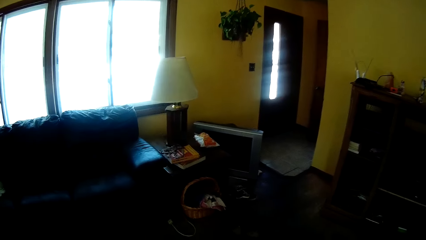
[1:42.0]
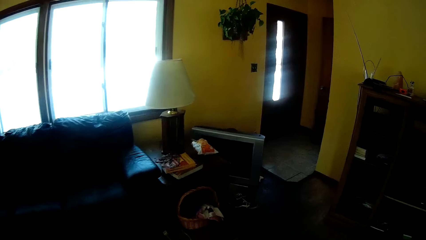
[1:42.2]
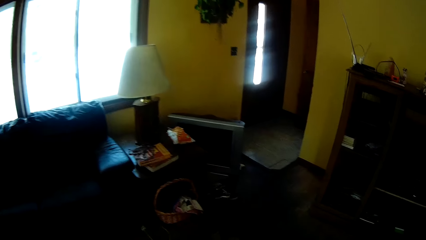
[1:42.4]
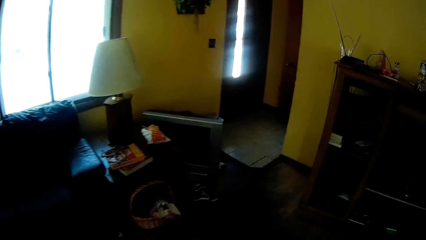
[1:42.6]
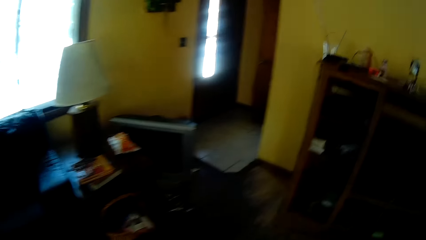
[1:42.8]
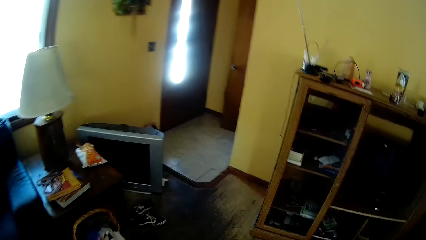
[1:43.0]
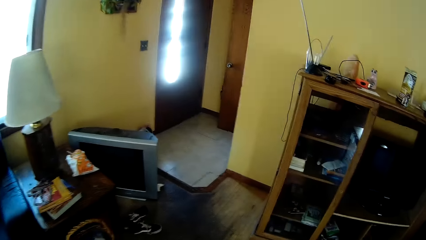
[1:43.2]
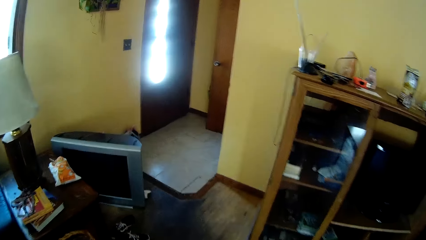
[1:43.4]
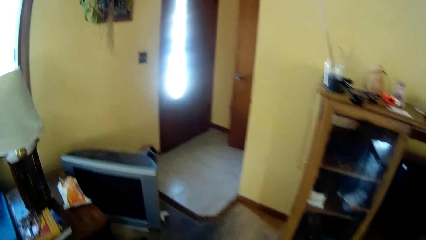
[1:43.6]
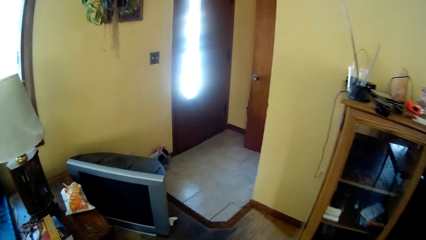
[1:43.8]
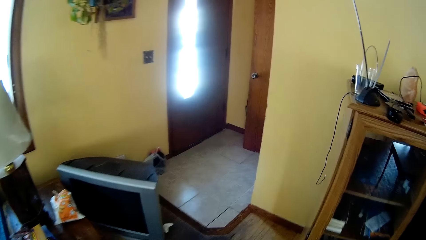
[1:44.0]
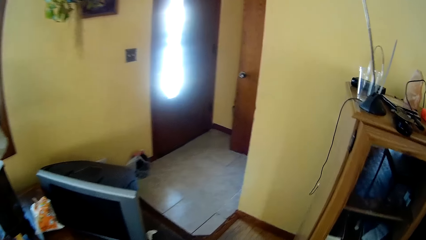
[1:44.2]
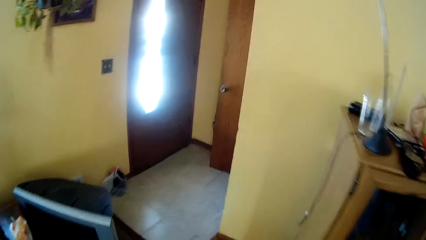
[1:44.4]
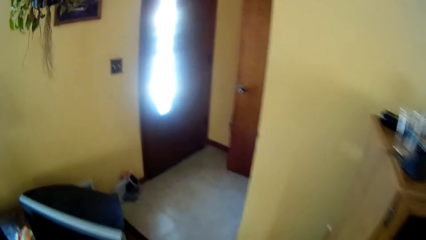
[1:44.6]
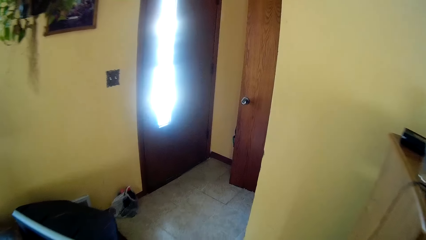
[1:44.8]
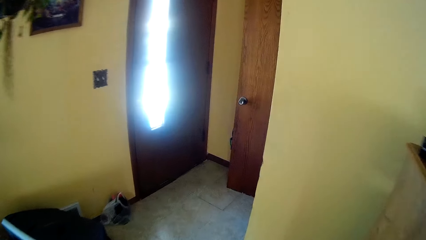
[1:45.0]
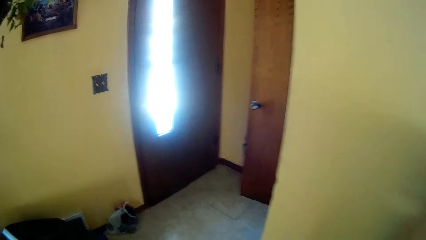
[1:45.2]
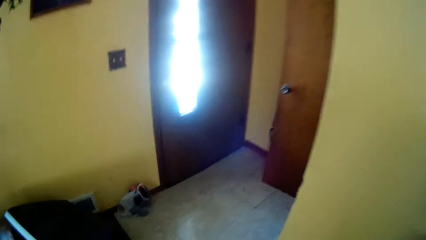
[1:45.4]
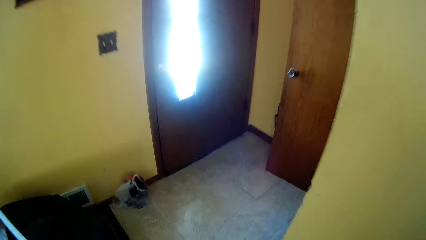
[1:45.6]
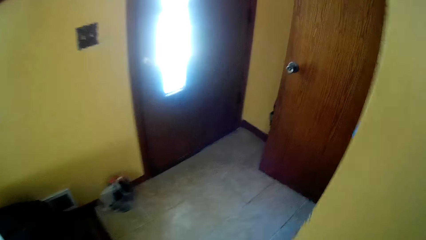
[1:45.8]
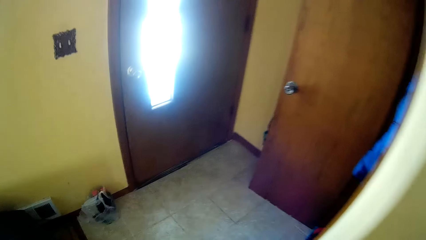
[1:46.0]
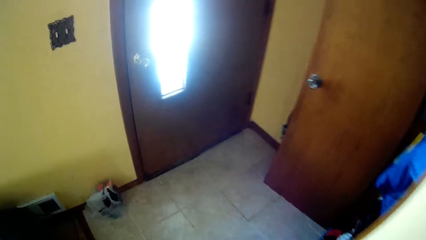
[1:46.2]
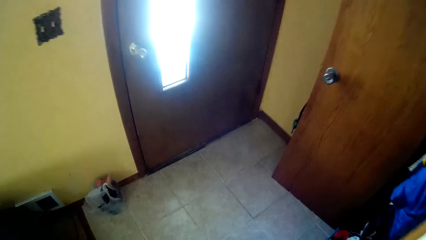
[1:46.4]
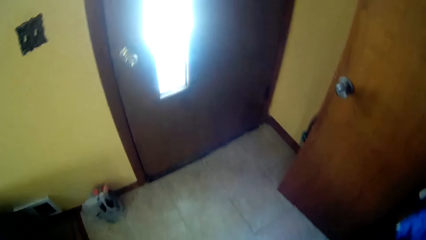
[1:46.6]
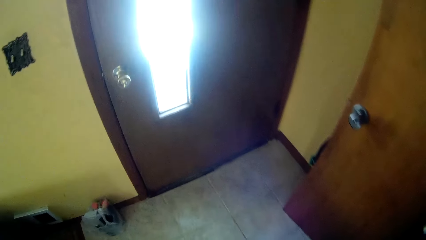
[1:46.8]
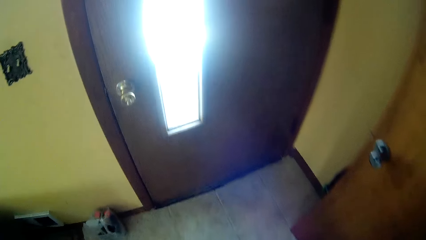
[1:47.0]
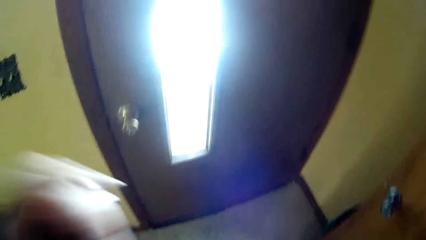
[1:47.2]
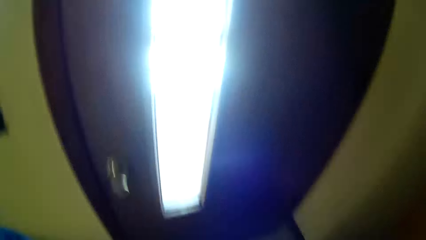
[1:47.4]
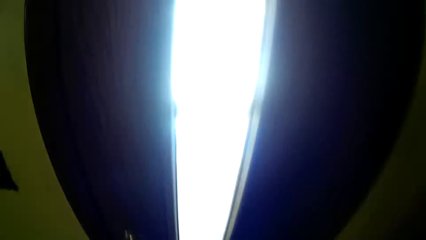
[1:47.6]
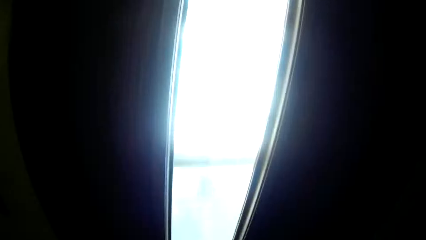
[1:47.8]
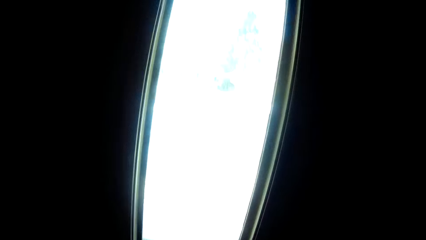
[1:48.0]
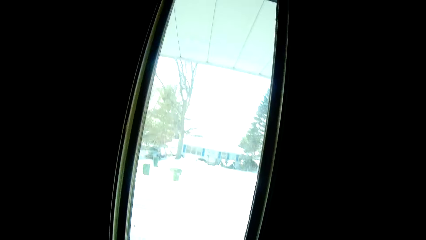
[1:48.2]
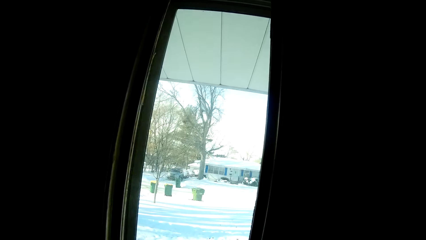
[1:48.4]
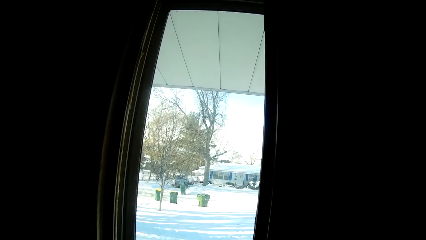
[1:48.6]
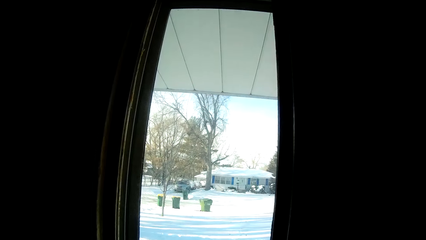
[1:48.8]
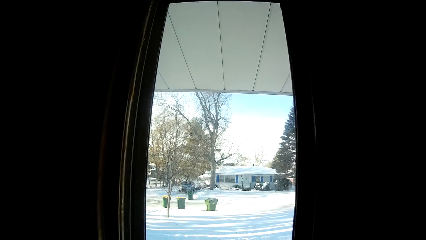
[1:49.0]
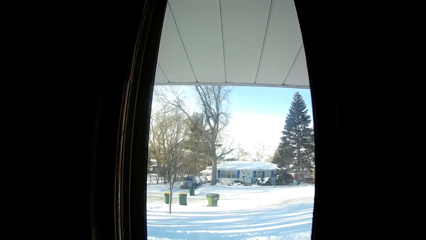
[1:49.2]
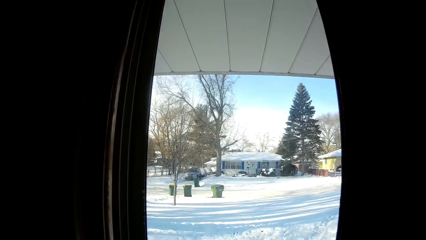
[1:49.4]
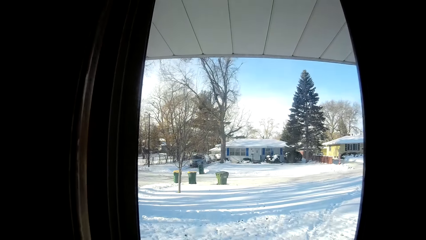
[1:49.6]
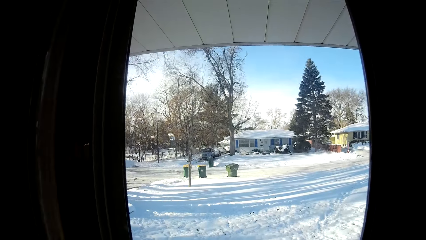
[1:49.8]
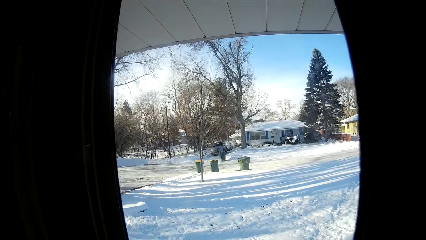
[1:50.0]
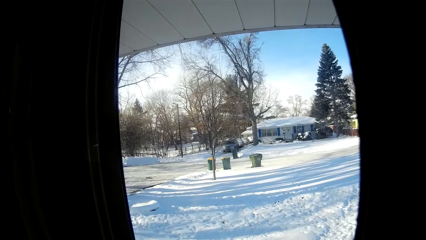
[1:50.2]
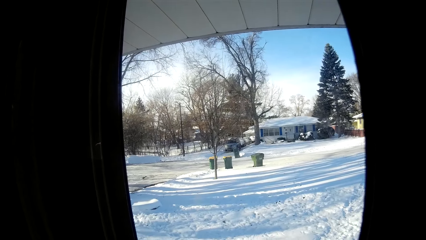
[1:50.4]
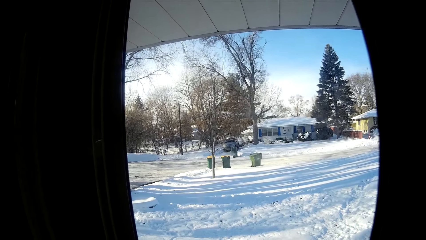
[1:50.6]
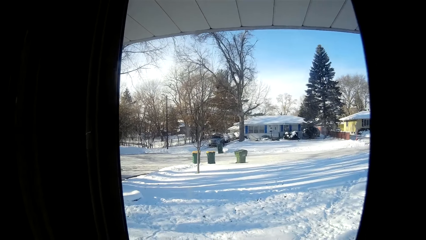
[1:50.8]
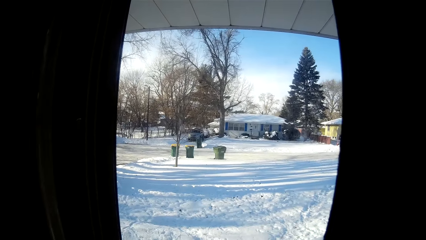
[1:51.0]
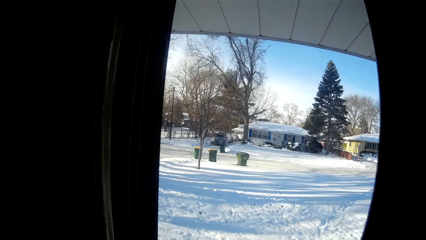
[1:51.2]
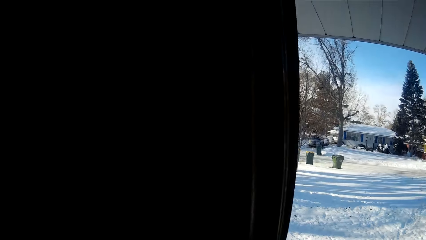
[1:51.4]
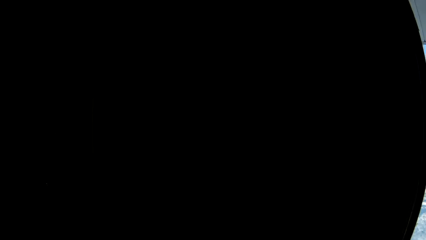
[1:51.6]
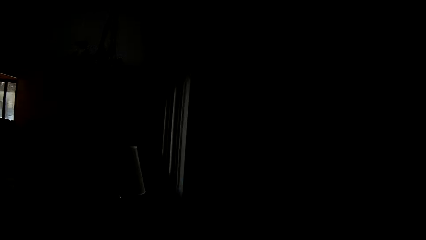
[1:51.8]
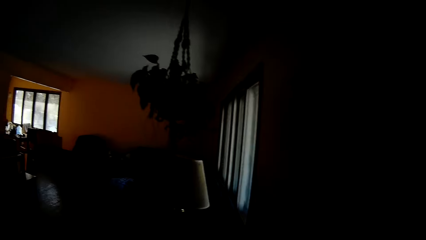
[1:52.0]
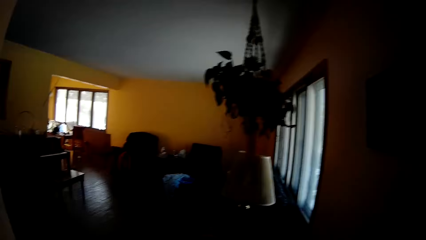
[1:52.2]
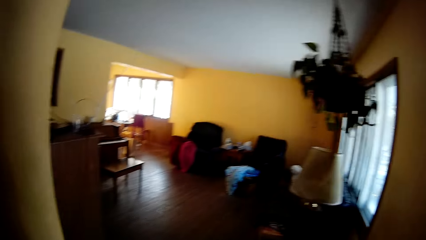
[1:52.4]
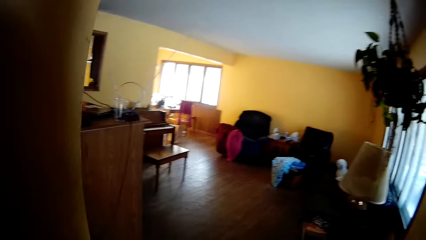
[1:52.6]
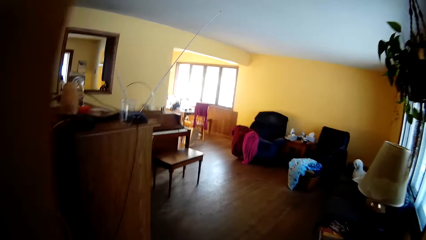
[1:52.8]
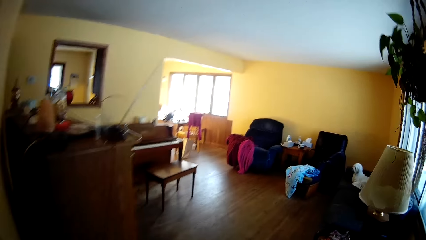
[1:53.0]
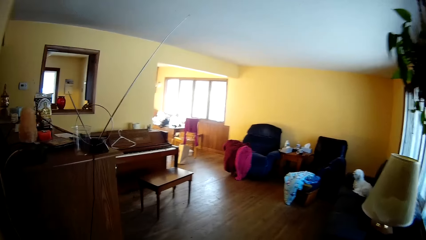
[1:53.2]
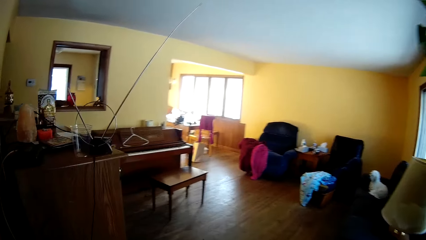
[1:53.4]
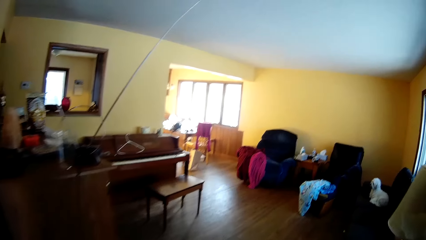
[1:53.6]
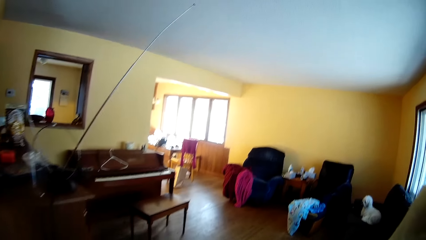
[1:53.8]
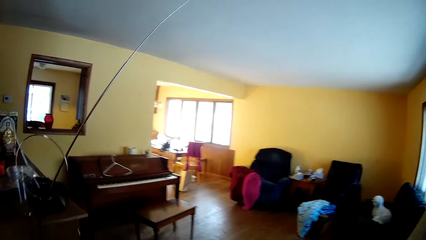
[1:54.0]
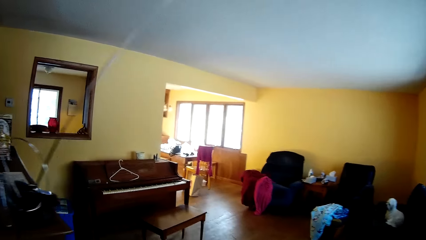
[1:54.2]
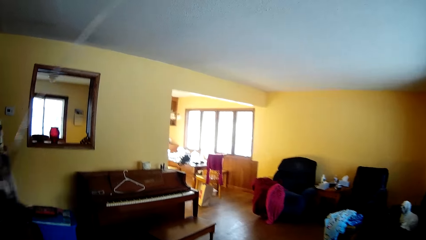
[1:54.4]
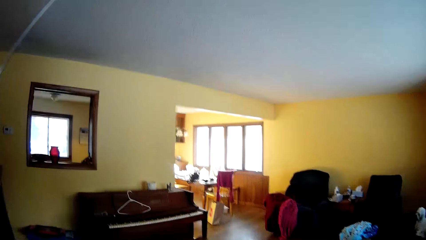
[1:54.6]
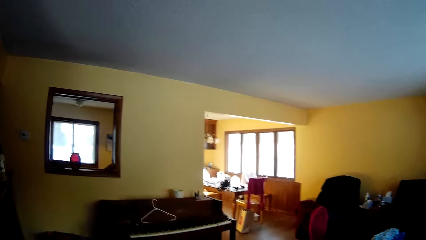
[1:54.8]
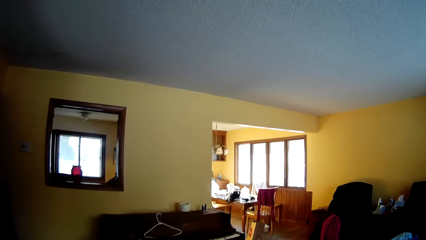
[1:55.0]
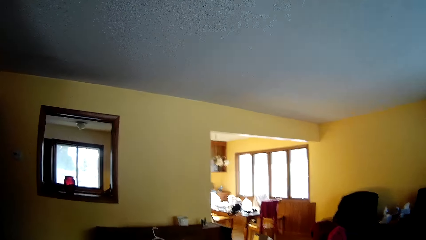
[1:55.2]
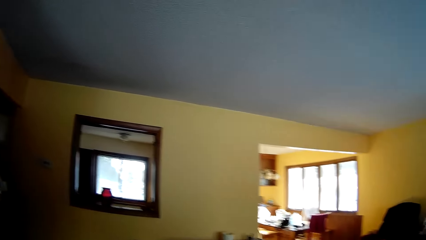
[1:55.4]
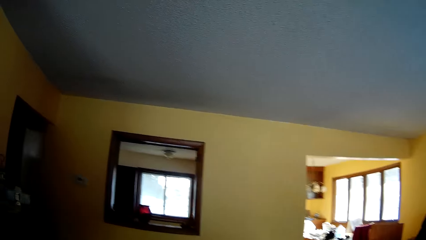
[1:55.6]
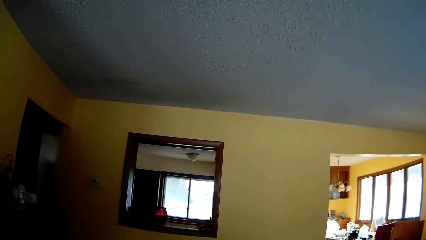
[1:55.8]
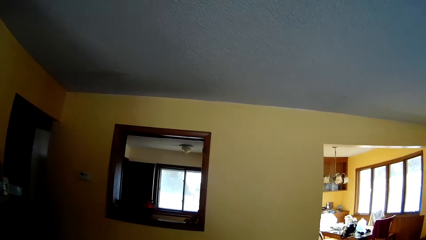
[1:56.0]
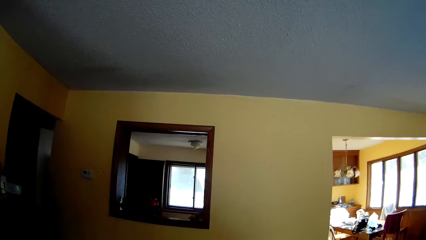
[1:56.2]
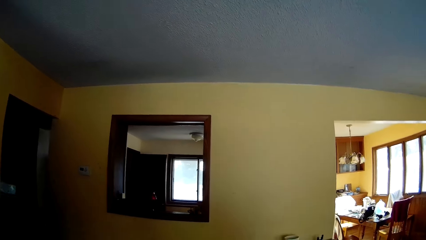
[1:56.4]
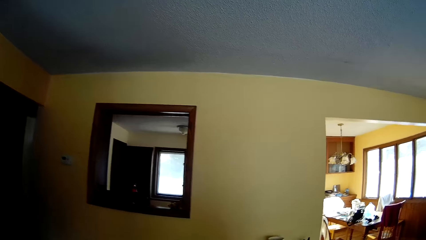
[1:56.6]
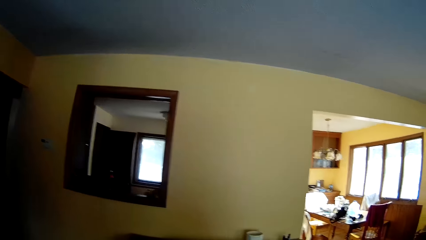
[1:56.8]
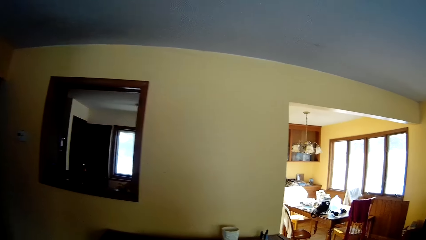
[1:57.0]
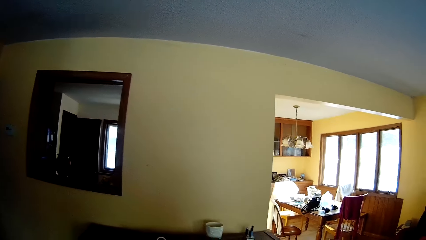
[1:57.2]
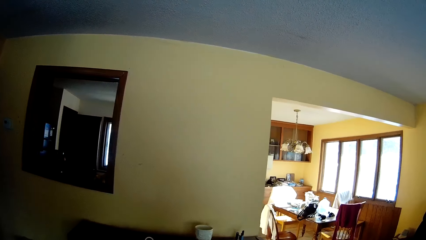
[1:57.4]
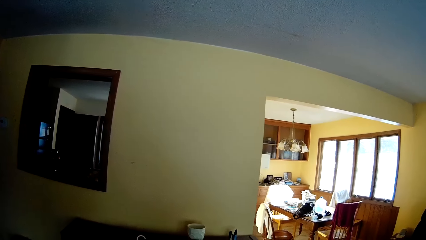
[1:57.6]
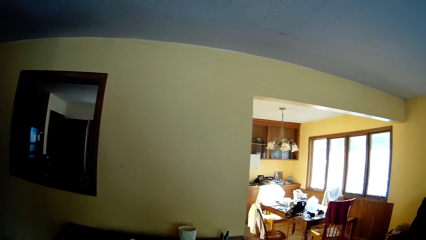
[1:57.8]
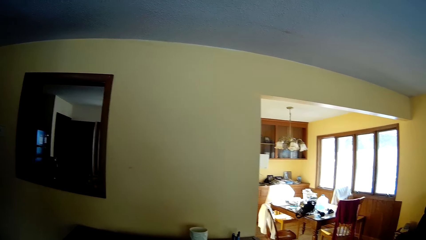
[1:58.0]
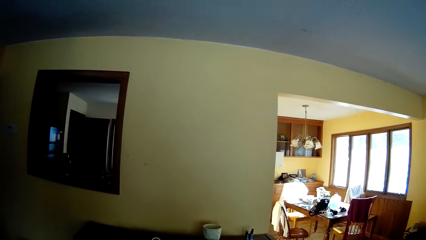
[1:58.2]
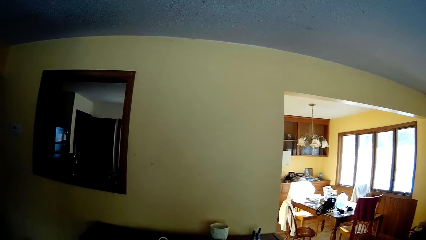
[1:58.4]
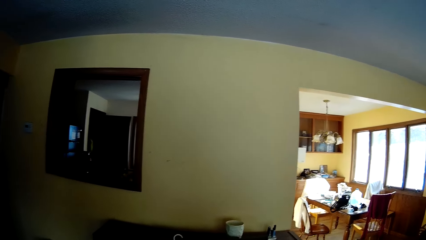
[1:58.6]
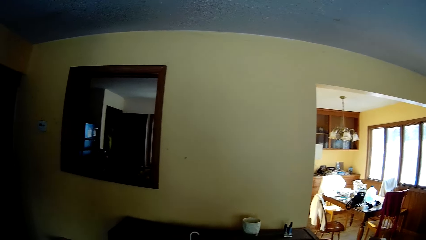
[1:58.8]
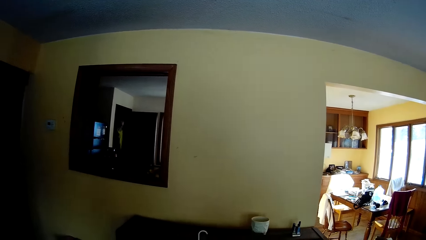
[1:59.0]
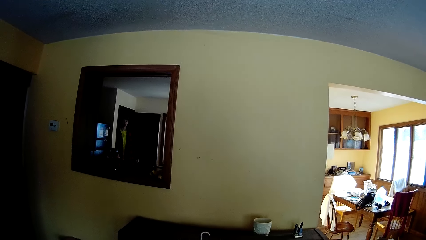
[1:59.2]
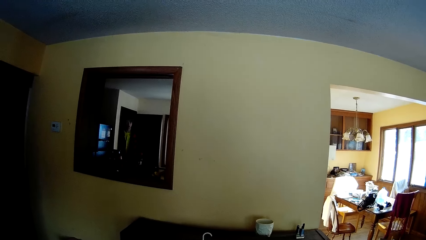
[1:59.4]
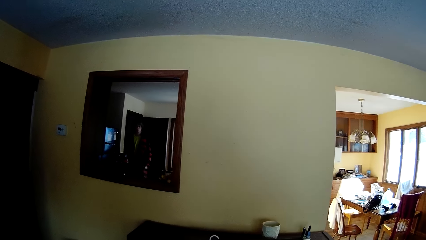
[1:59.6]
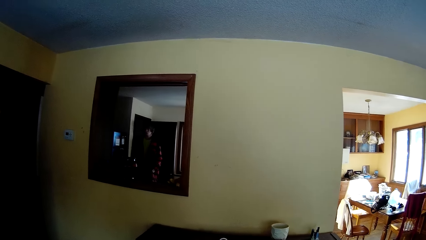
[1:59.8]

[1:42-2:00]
The camera wearer lifts his hand. He looks through the glass door. He walks away from the door. He looks around the house.
